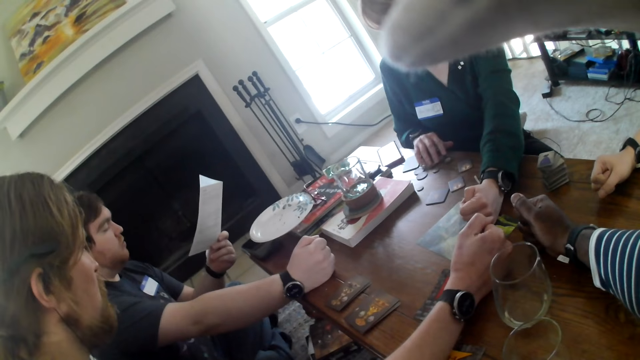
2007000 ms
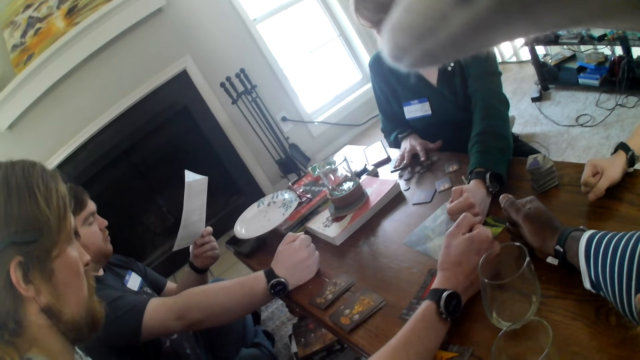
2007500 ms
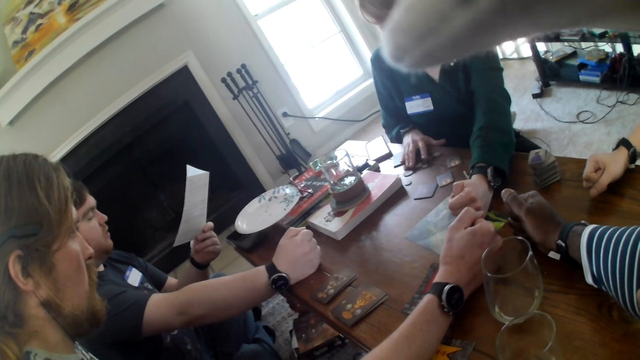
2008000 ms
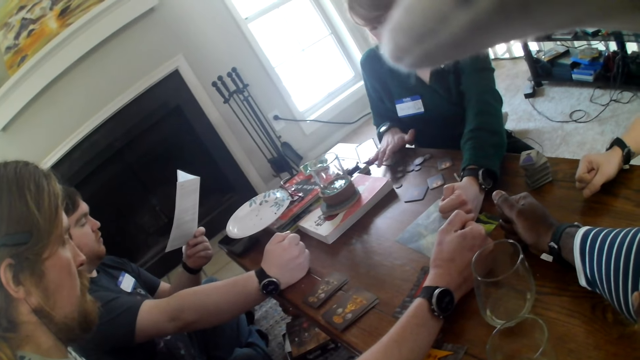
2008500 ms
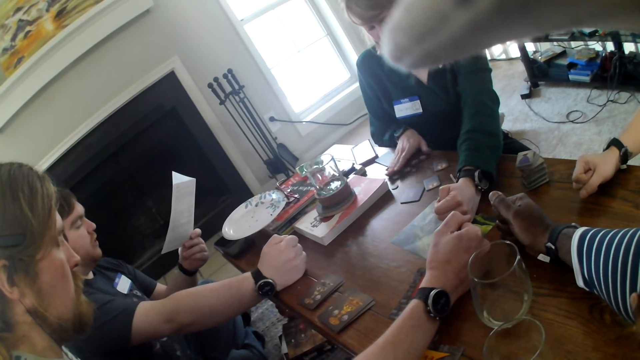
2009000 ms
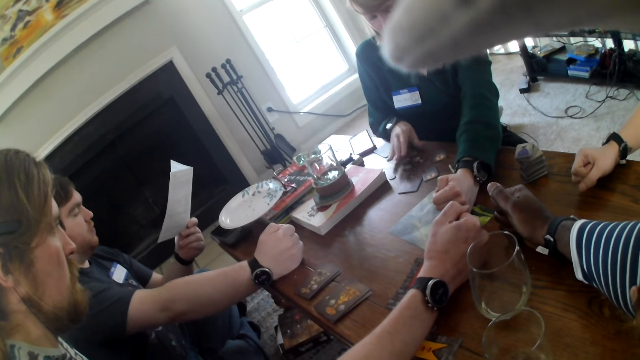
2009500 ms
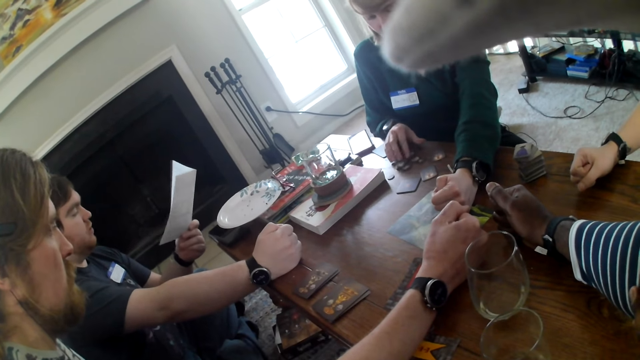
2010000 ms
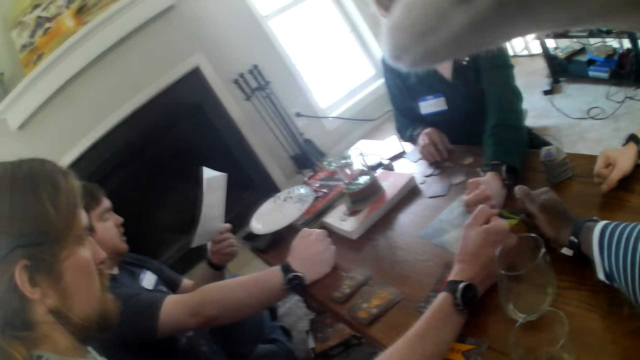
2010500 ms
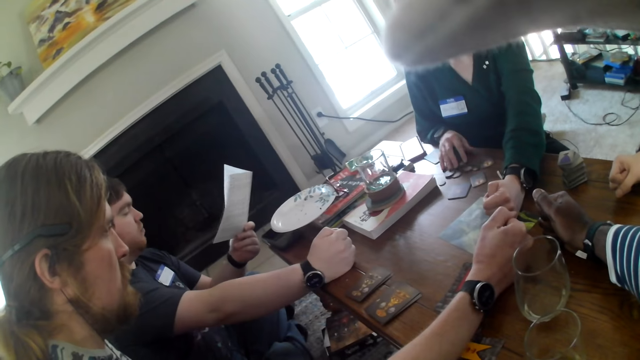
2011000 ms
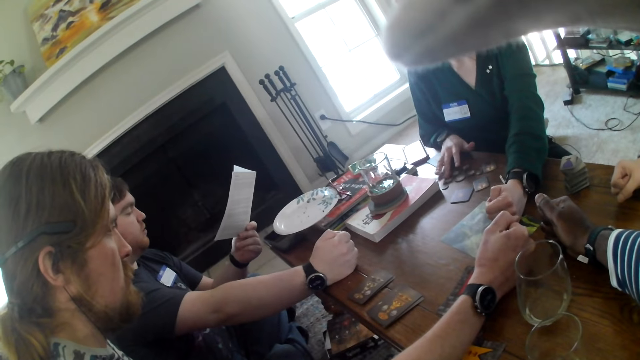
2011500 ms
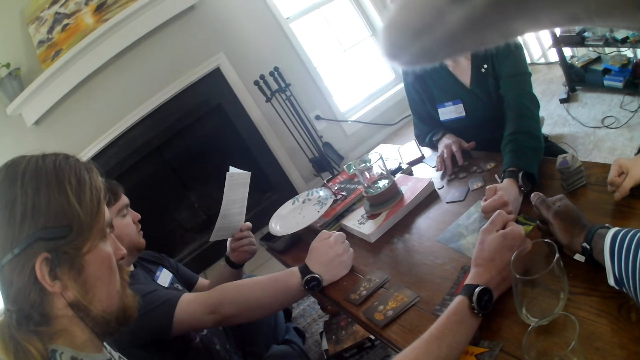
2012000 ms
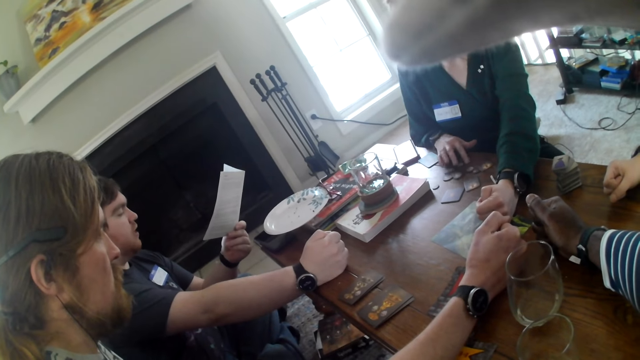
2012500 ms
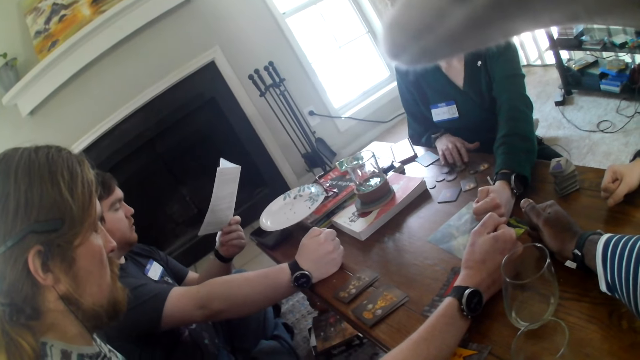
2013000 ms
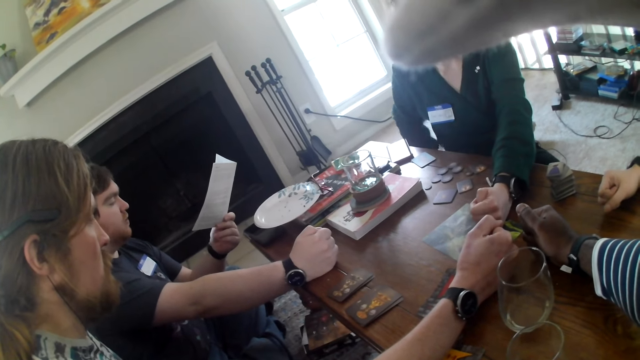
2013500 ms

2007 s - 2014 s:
A person touches something on the table.

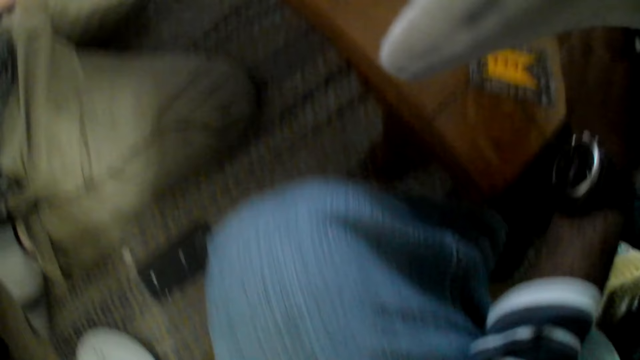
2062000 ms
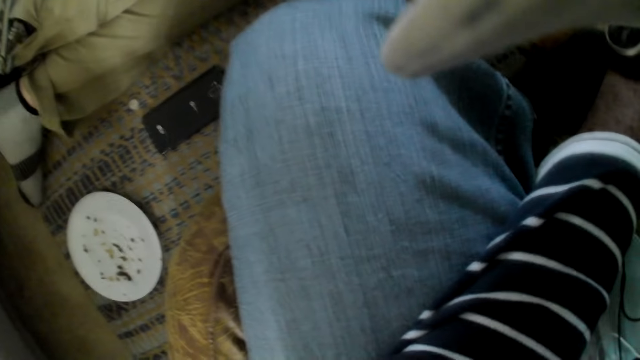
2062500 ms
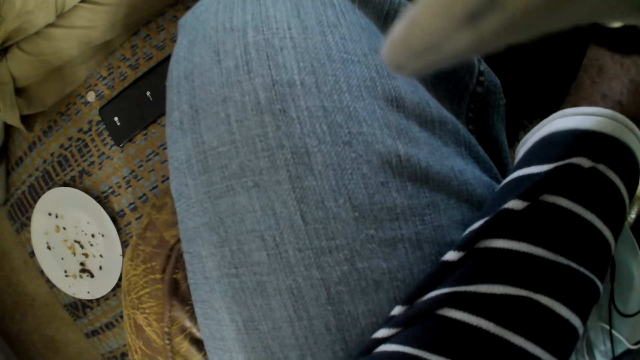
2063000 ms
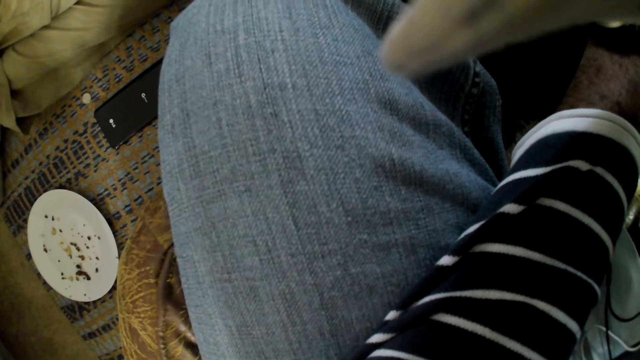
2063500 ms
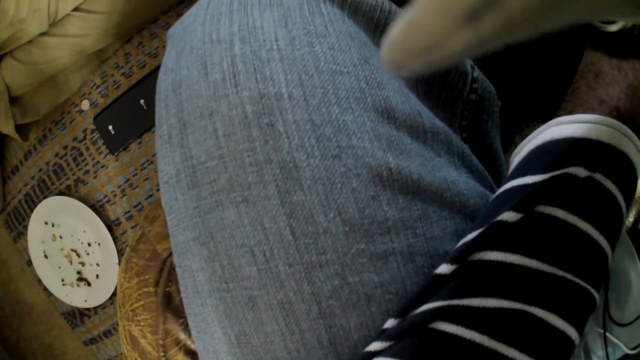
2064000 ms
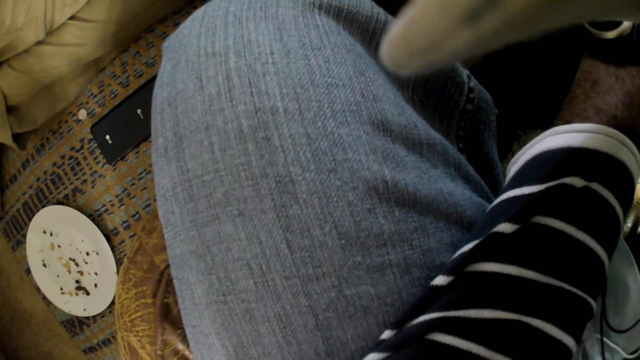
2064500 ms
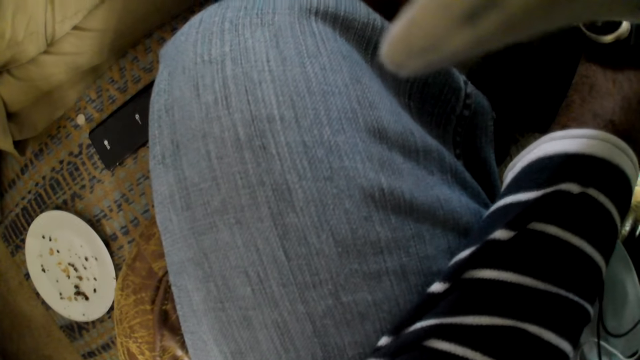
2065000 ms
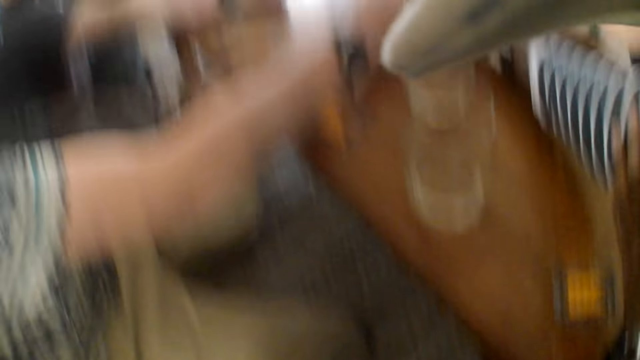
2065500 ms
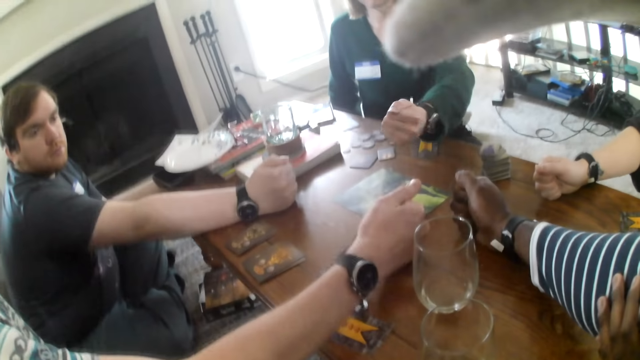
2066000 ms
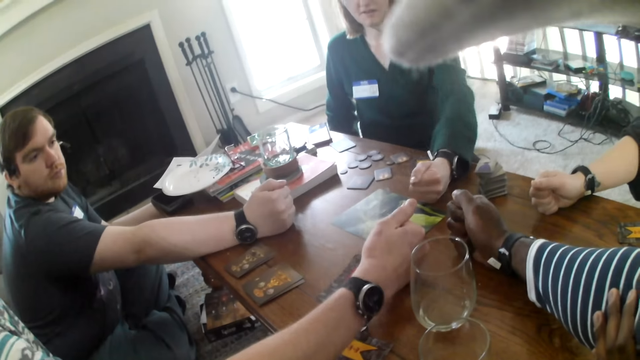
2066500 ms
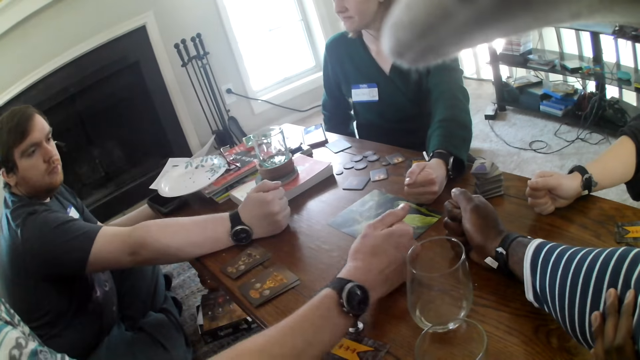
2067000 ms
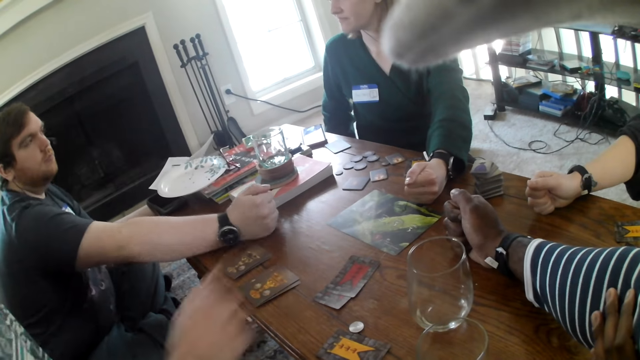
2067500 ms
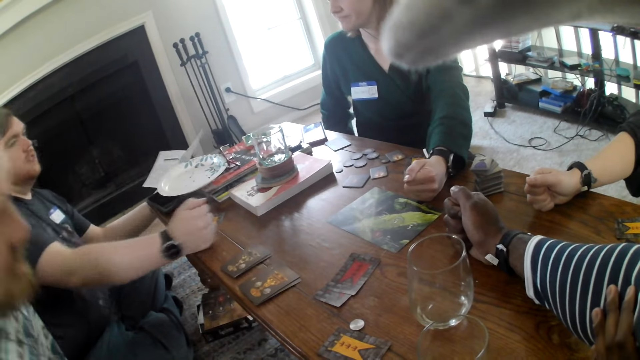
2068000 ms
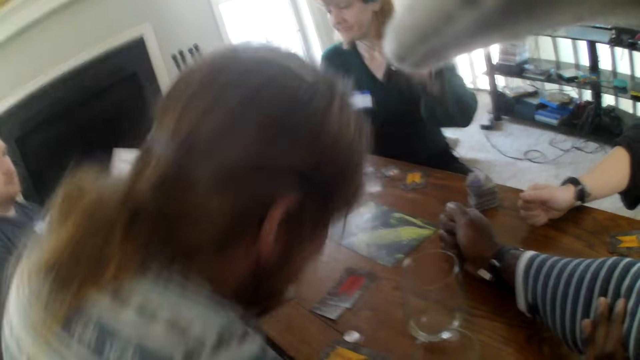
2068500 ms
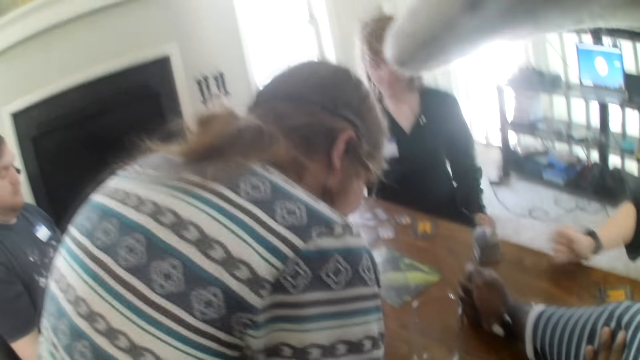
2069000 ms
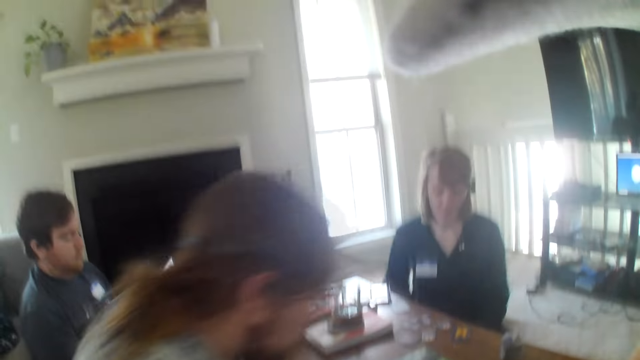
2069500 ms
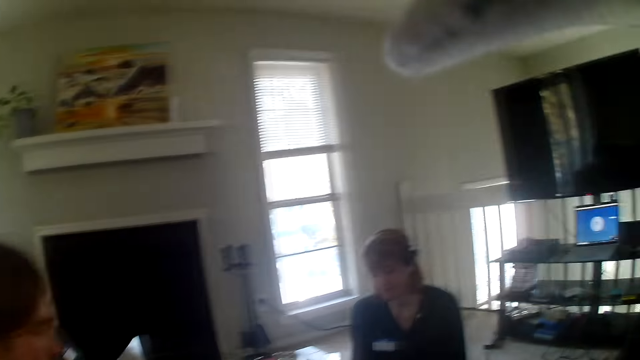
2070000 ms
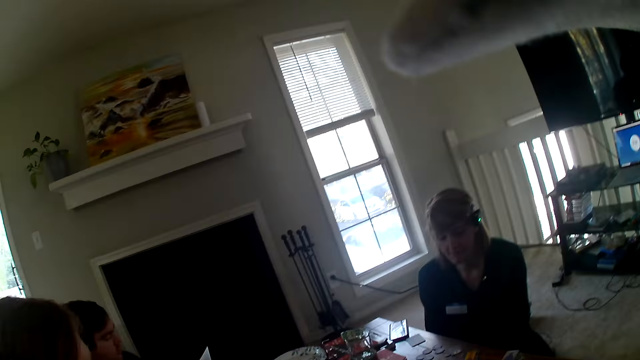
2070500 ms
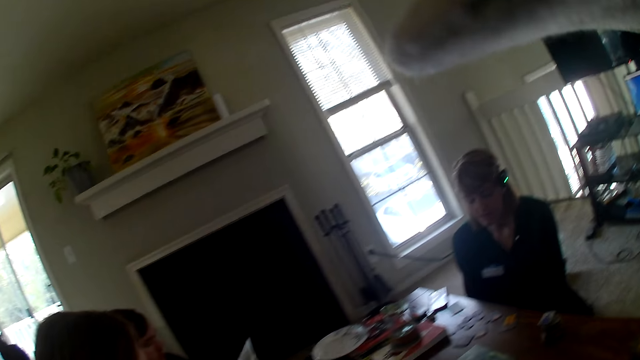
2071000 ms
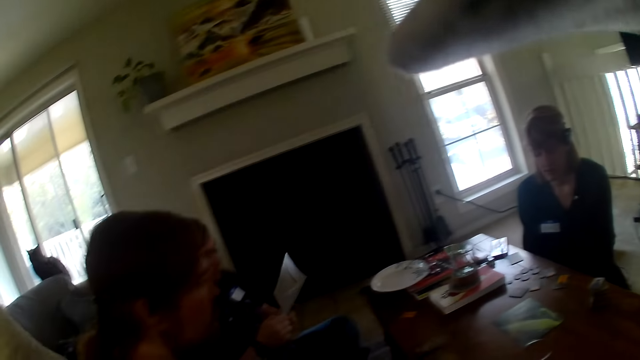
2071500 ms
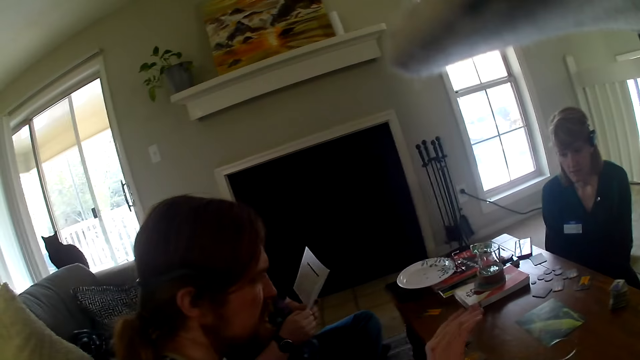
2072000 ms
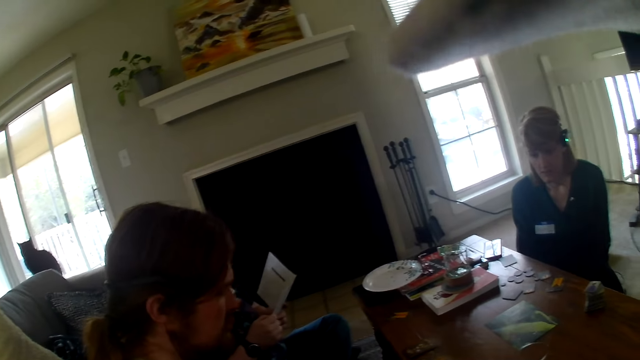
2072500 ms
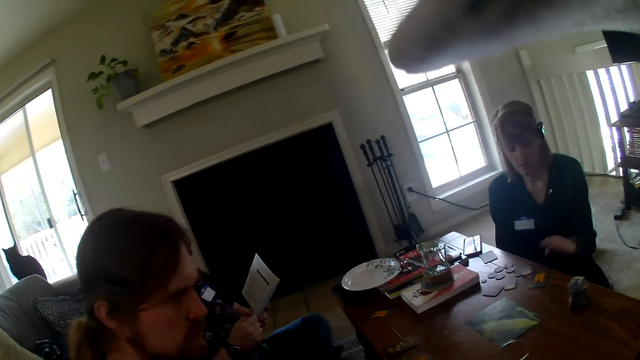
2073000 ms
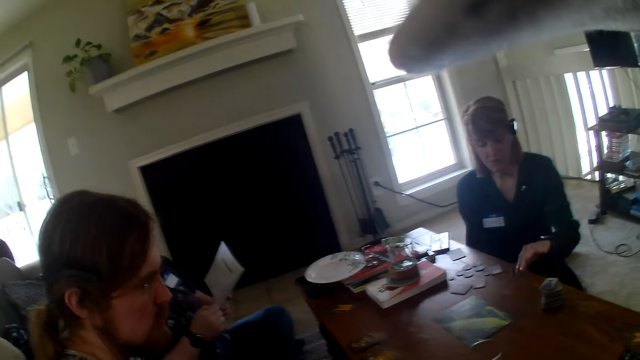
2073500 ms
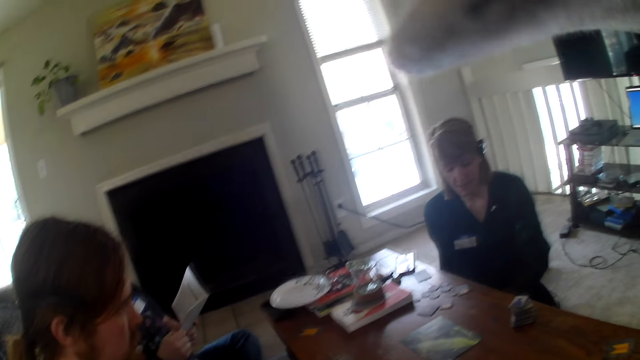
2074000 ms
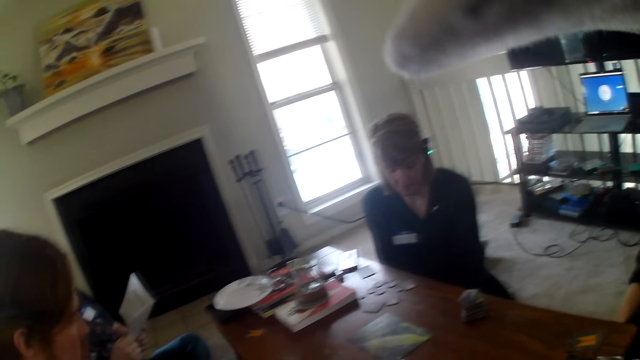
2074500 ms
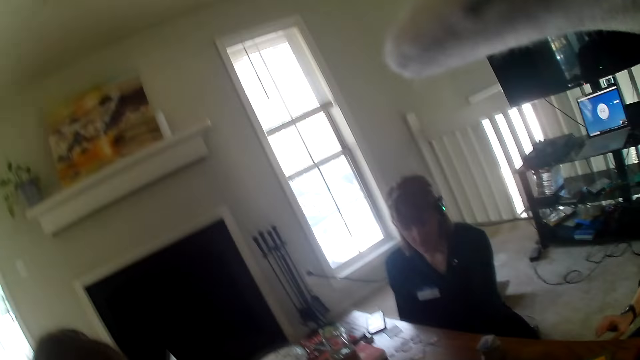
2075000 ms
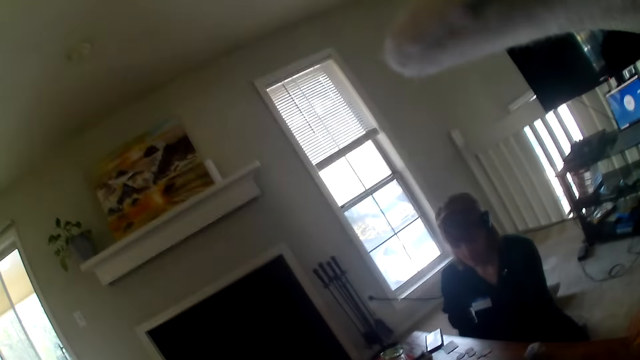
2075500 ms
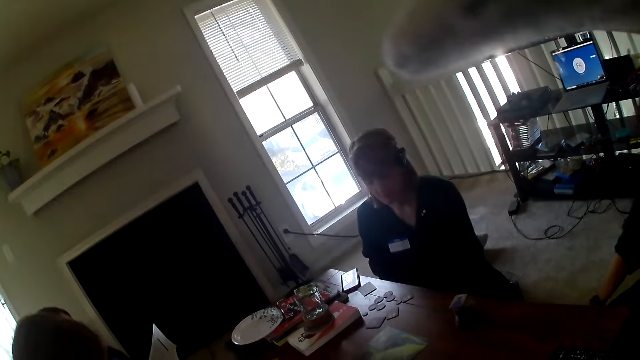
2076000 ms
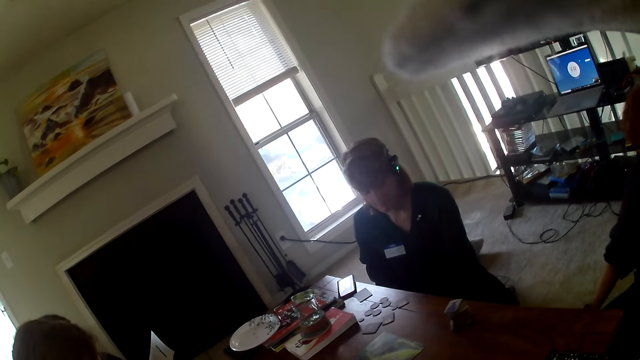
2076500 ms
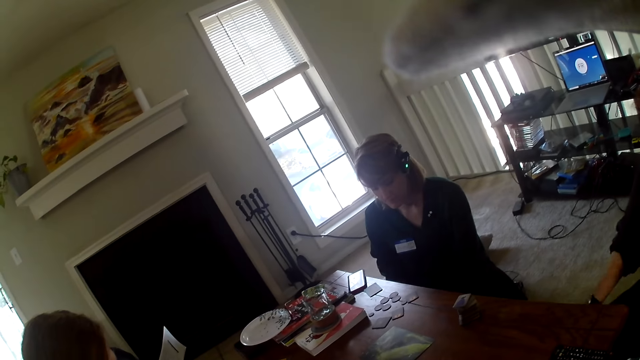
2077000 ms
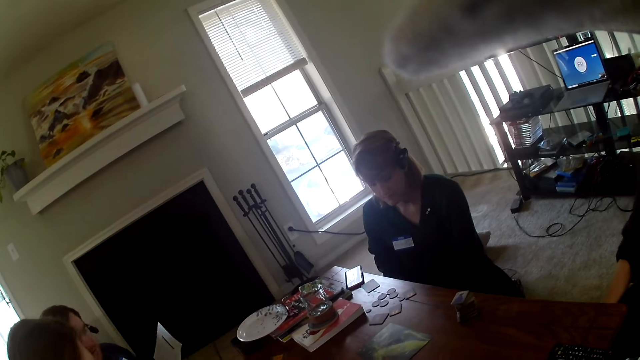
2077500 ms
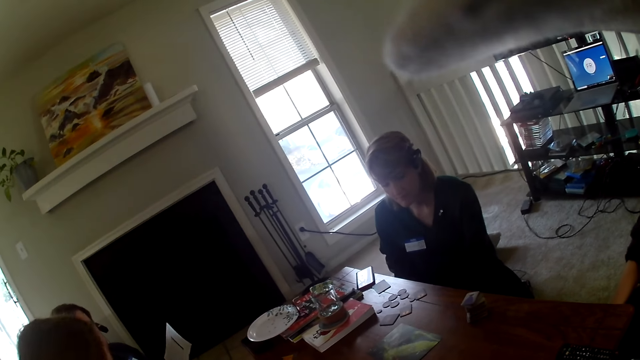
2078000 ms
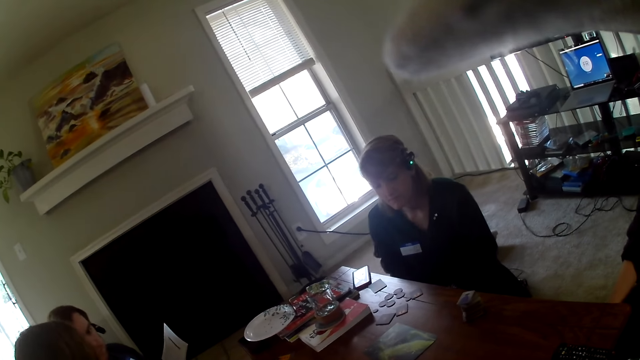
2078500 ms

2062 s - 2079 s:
The camera wearer looks down. A man removes his hand from the table. Another man removes his hand from the table. A woman removes her hand from the table. Another woman removes her hand from the table. The camera wearer looks around. The first woman picks up a card from the table.
